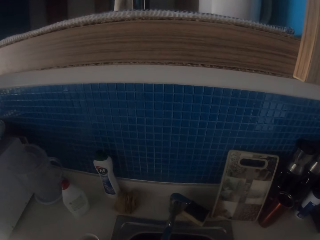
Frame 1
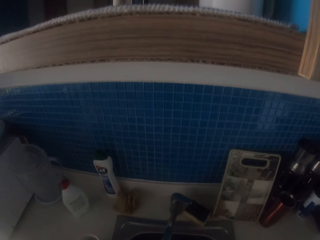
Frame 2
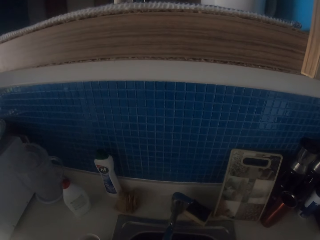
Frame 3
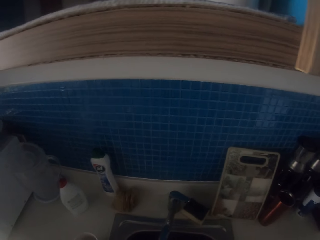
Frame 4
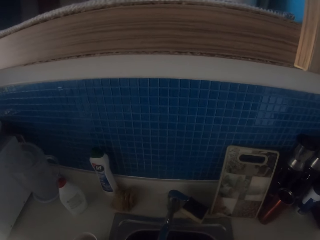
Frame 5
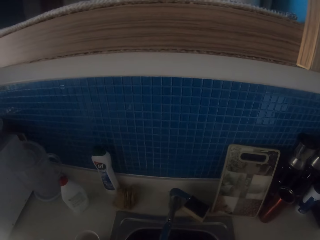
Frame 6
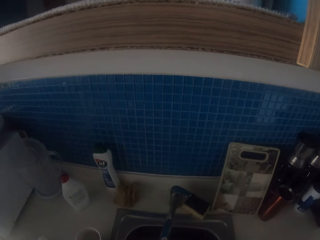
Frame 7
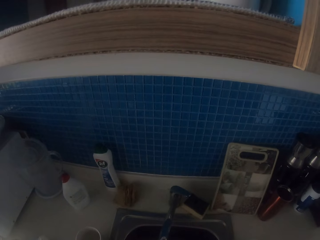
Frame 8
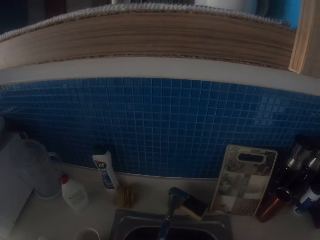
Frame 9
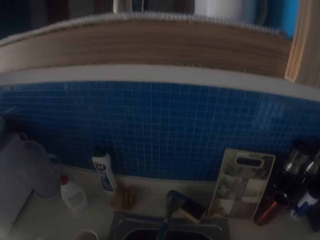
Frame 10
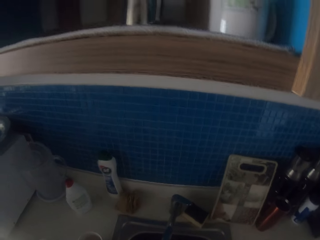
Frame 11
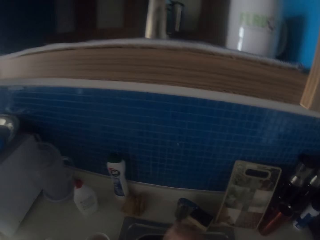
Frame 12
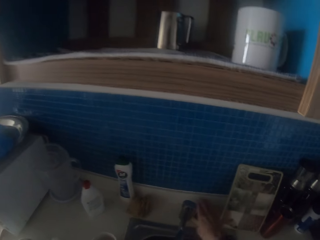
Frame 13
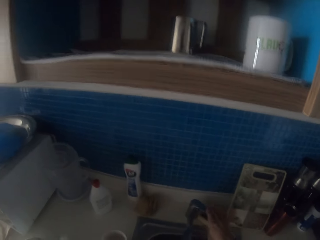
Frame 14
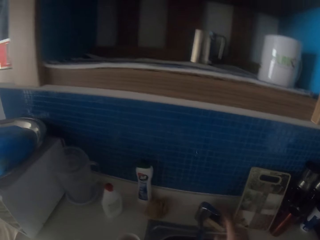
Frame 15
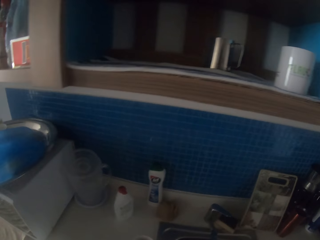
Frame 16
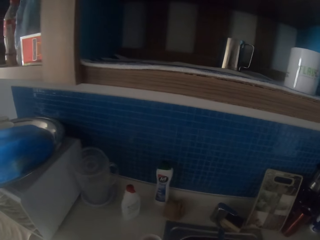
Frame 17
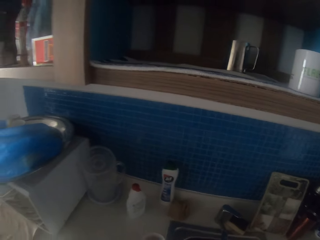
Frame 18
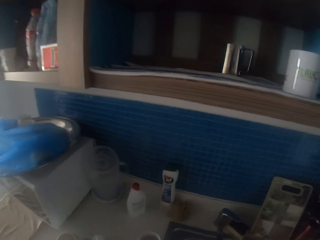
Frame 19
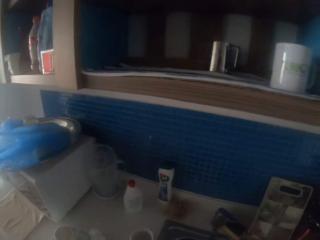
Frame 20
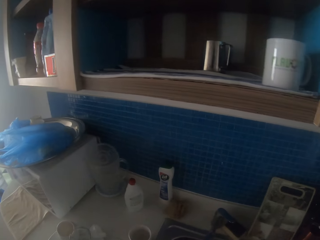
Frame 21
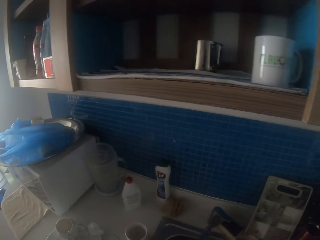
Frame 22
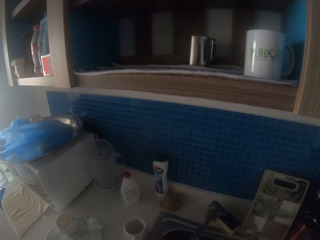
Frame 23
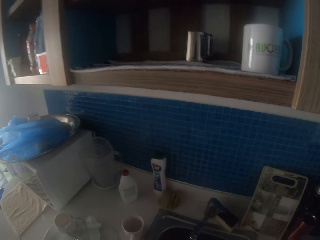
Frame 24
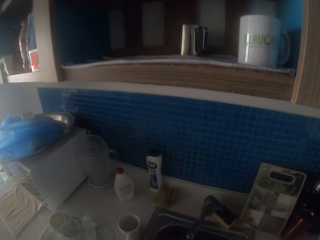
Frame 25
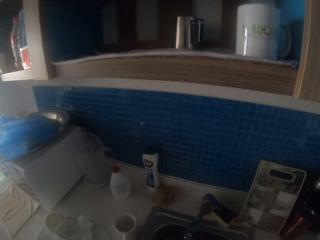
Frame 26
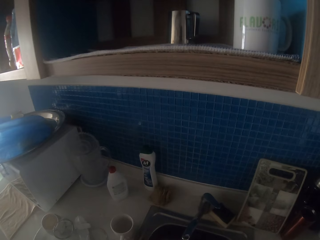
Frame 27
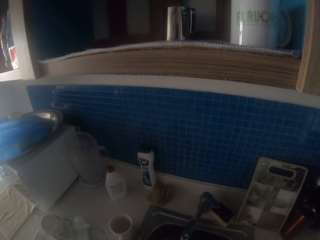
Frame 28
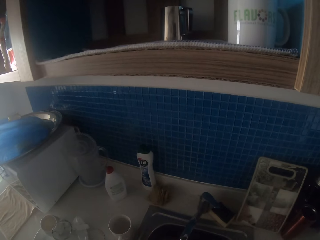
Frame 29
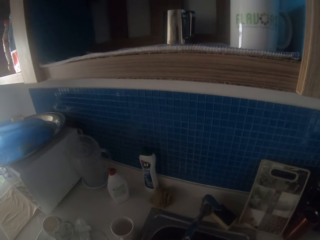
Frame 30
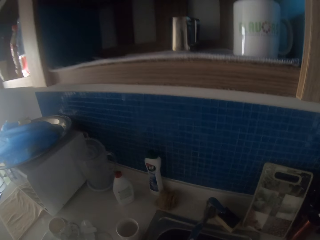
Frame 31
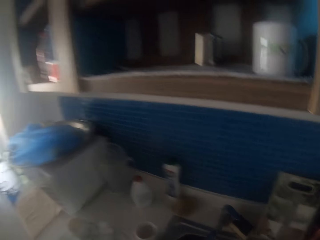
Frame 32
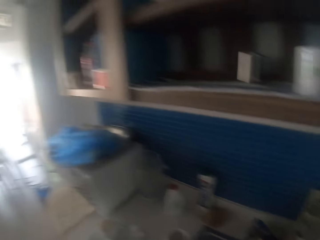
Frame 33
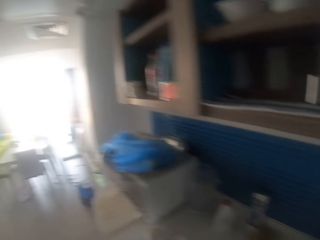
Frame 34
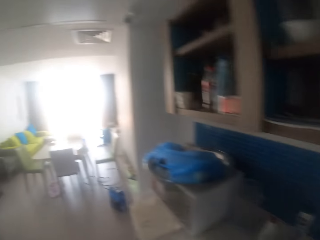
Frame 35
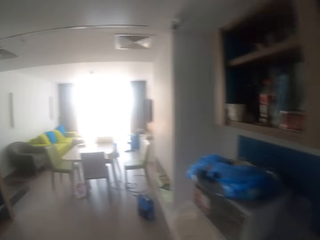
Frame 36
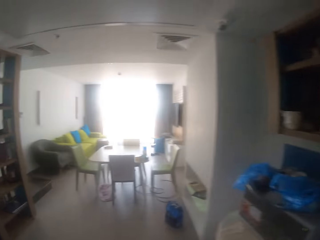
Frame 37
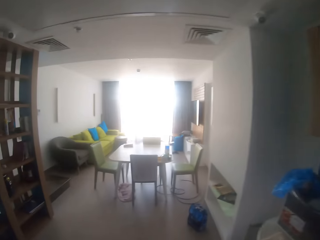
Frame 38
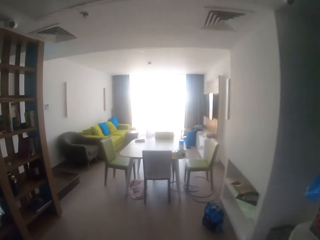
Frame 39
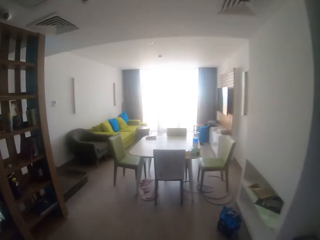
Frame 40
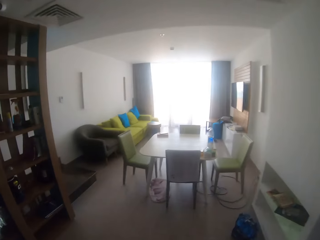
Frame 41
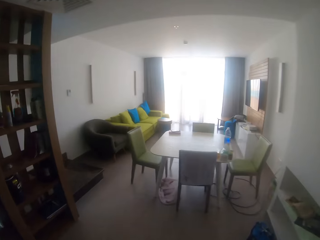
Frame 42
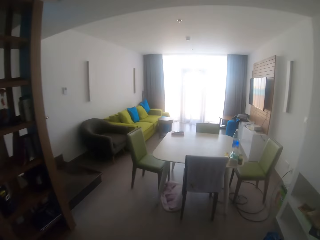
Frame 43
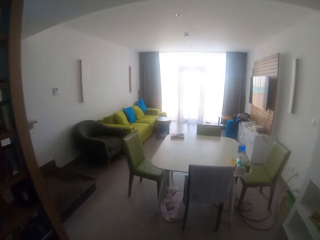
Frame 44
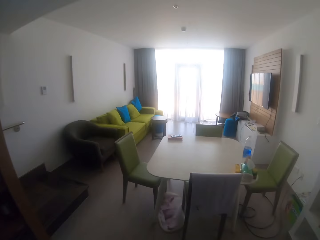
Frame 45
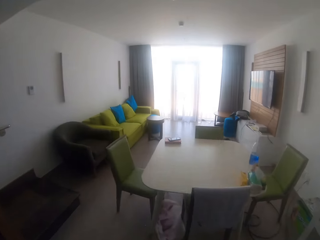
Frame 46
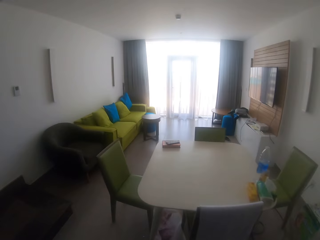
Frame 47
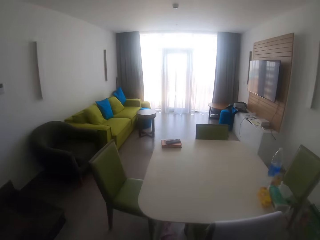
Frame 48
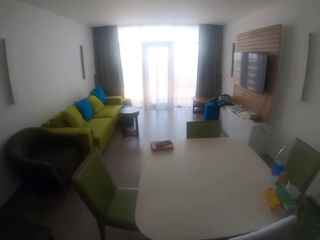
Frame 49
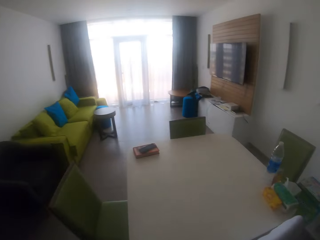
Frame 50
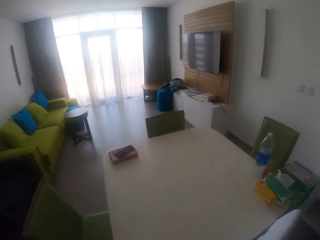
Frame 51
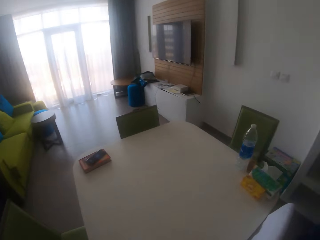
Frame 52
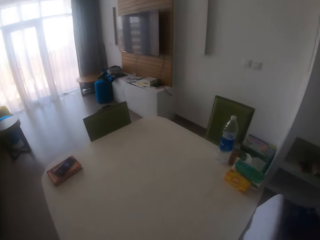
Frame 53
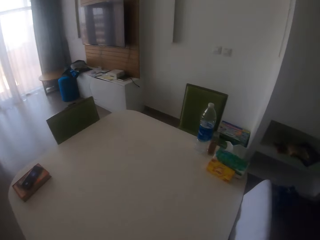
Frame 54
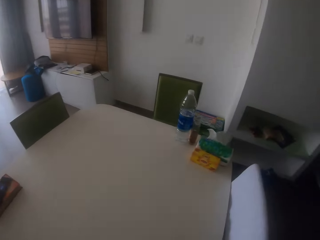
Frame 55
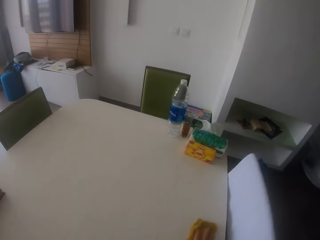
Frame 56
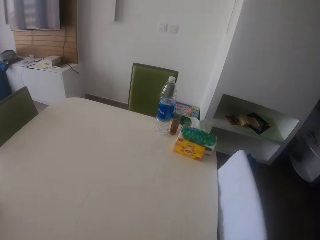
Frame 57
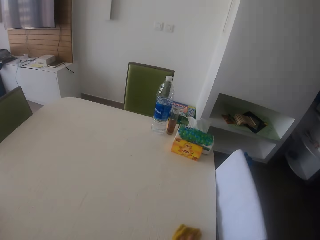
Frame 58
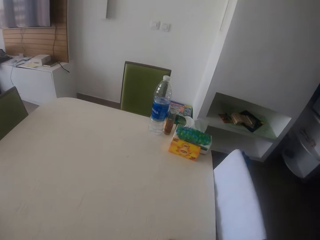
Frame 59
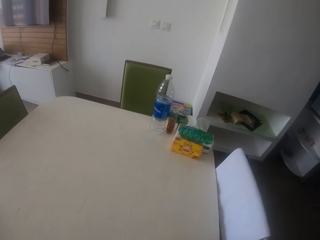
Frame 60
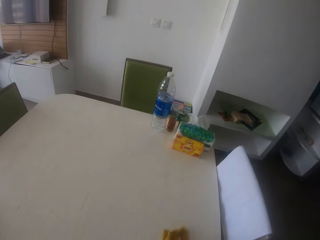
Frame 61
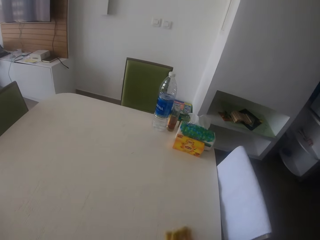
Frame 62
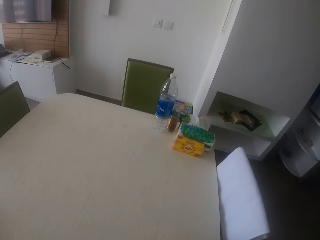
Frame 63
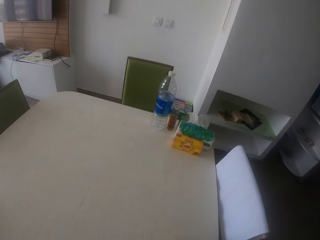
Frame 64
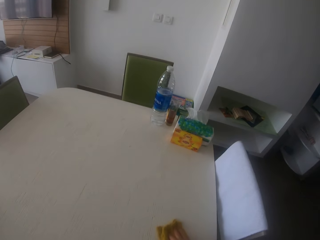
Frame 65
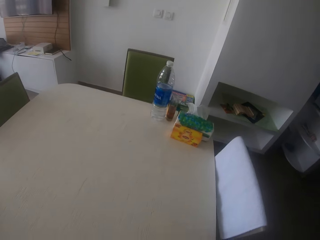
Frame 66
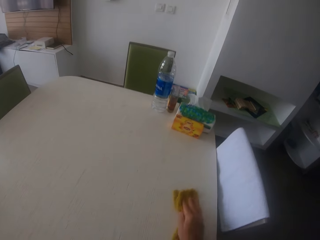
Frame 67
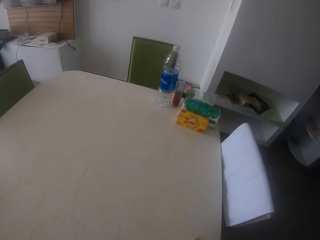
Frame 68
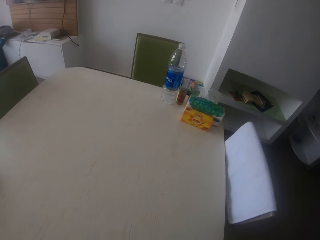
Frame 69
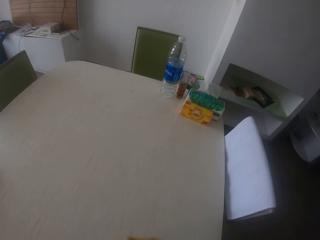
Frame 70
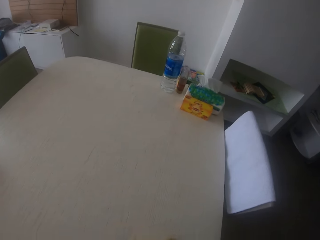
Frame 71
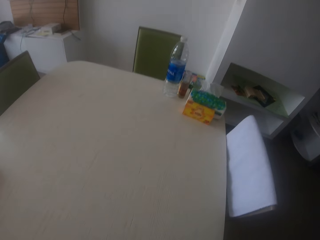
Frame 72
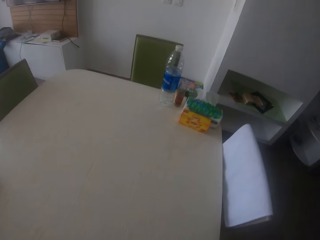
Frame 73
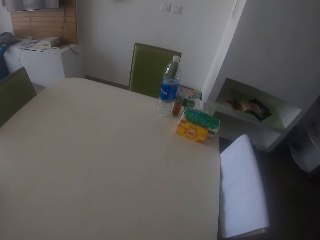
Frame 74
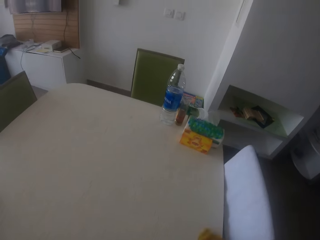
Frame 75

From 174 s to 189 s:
The camera wearer opens the tap. They close the tap. They walk in the room. They wipe the table.

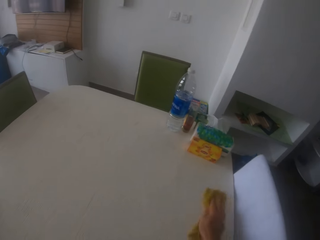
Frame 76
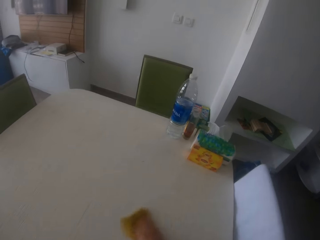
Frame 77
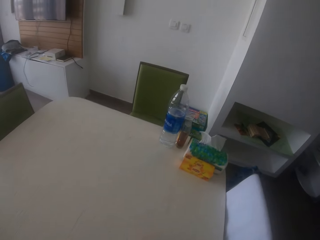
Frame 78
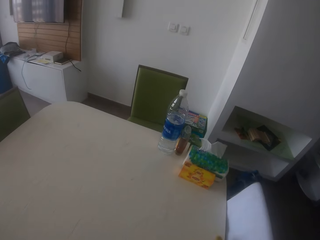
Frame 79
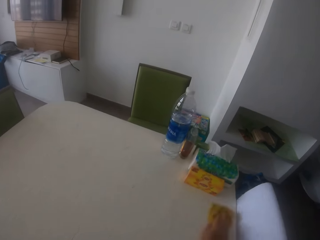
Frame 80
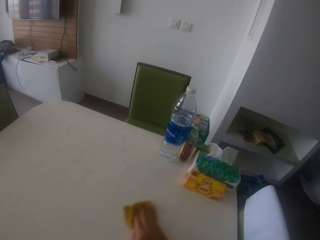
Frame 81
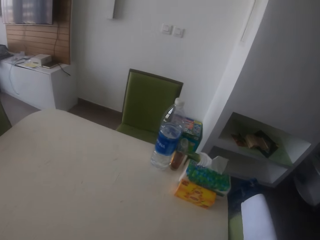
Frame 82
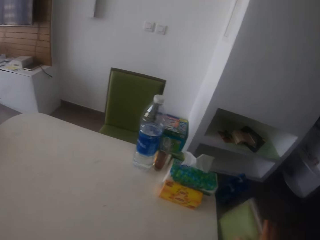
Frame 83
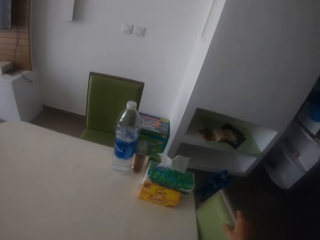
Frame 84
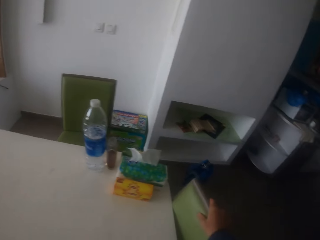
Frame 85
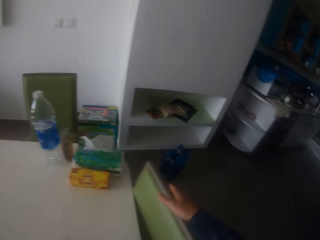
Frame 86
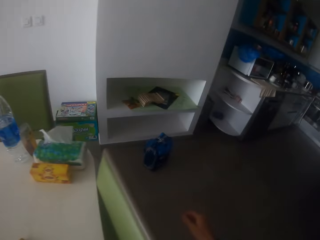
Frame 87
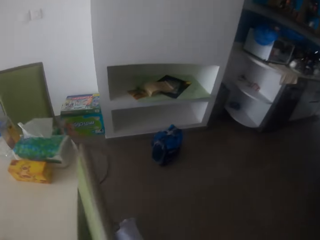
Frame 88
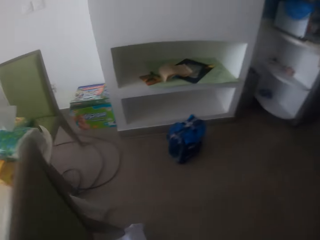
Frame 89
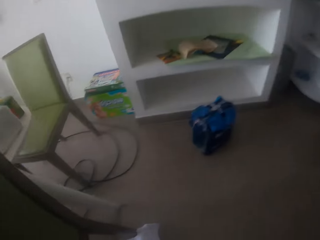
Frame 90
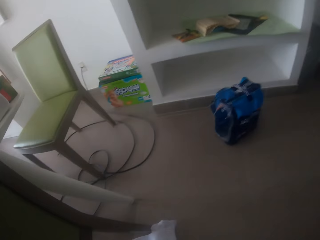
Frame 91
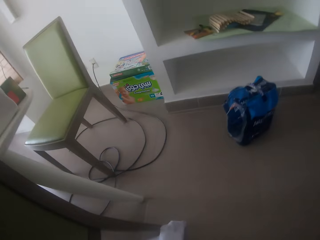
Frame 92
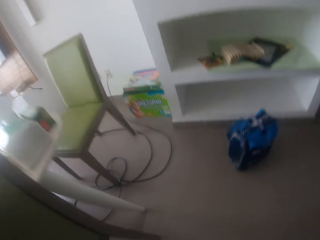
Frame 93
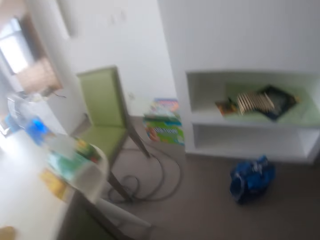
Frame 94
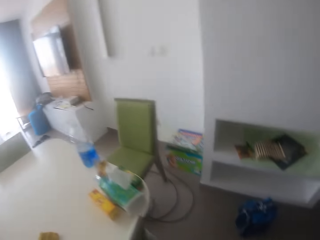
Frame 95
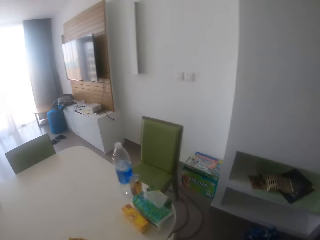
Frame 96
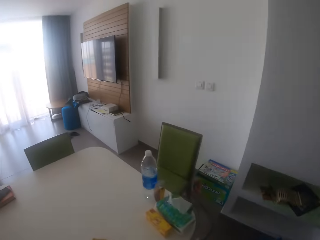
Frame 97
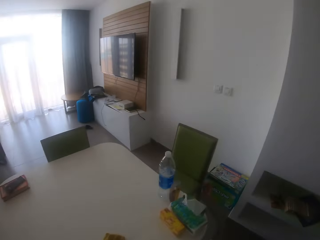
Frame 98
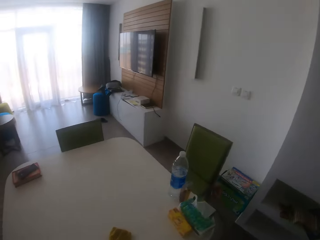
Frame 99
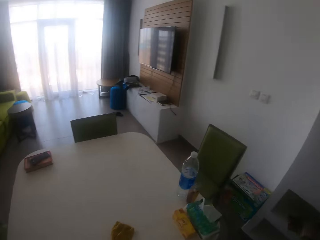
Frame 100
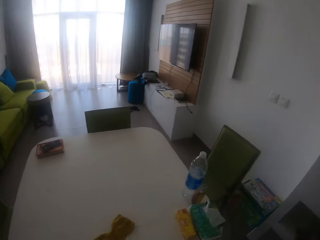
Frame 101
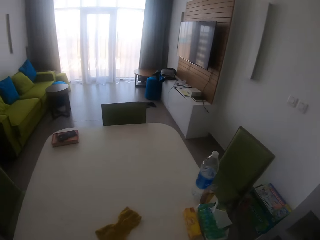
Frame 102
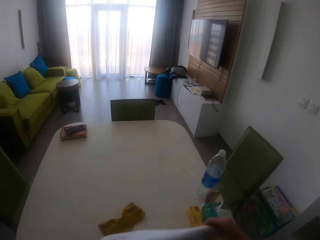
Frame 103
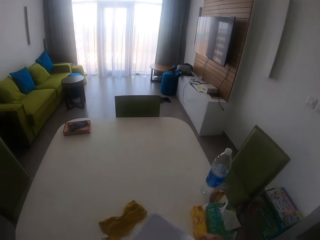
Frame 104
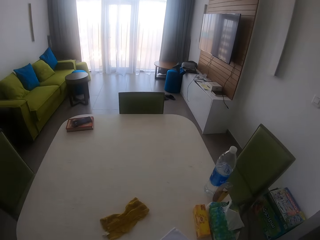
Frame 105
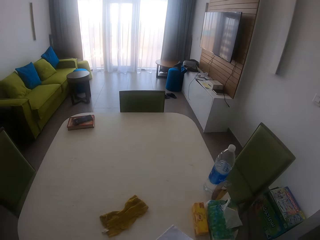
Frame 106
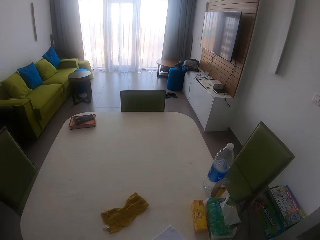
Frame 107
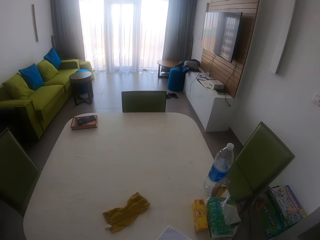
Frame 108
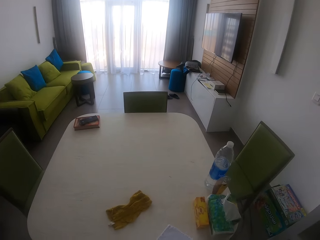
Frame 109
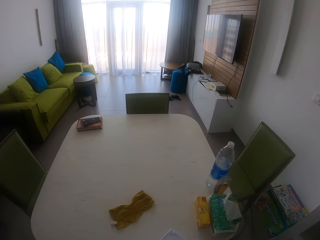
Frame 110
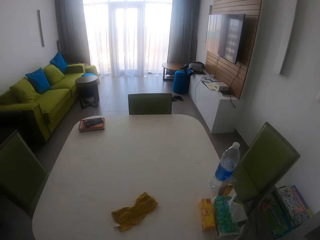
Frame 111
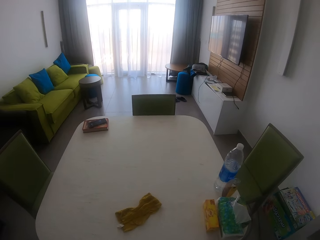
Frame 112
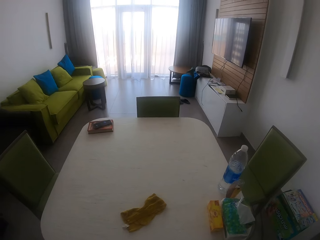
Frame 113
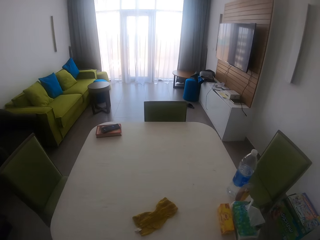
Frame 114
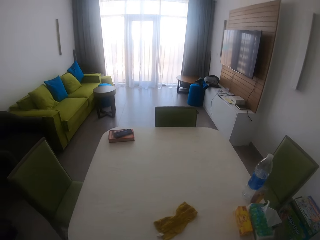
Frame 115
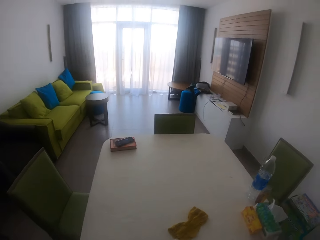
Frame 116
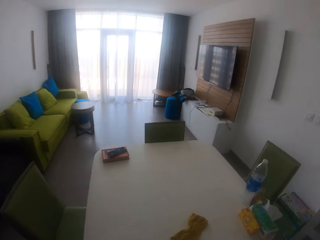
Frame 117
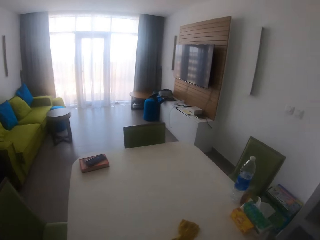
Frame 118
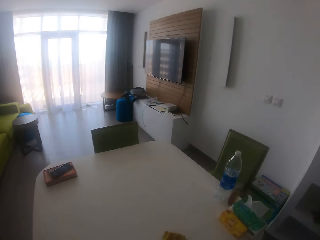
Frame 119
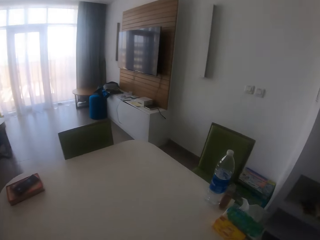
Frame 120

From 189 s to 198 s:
The camera wearer drops a towel or cloth. They hold a chair. They touch the chair. They pick up the towel. They fold the cloth. They place the towel on the chair. They move the chair.
